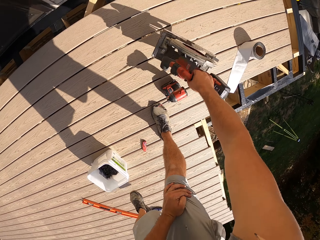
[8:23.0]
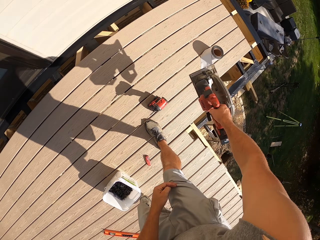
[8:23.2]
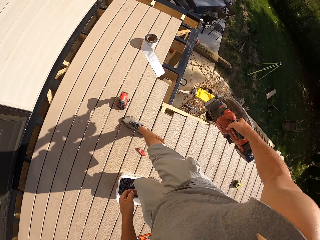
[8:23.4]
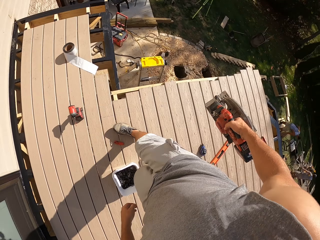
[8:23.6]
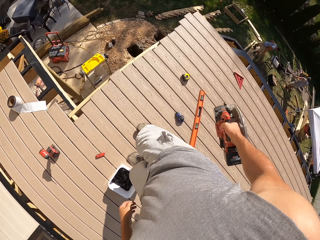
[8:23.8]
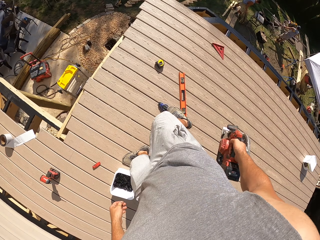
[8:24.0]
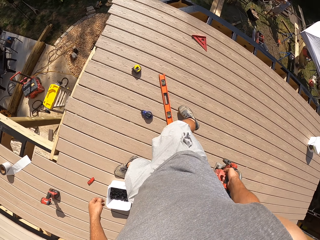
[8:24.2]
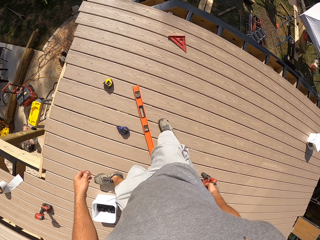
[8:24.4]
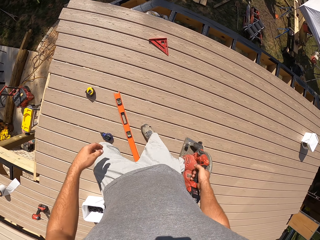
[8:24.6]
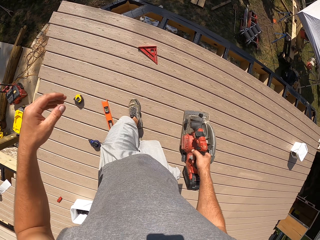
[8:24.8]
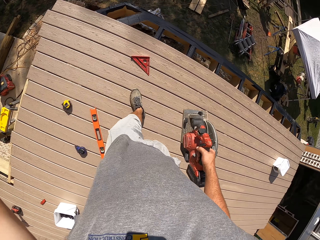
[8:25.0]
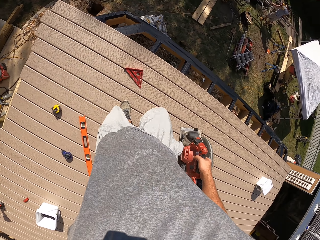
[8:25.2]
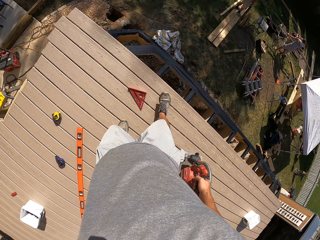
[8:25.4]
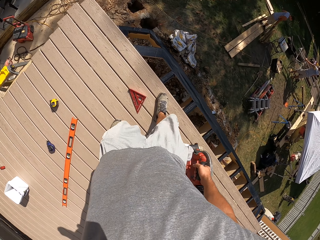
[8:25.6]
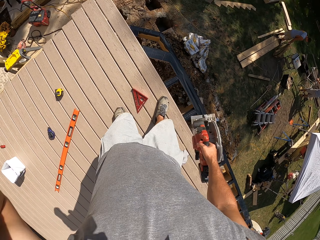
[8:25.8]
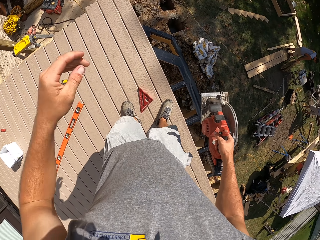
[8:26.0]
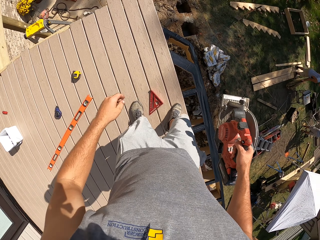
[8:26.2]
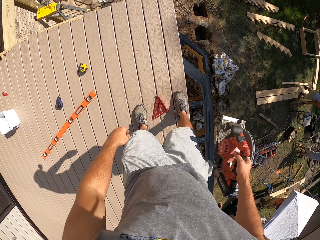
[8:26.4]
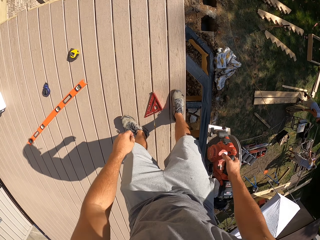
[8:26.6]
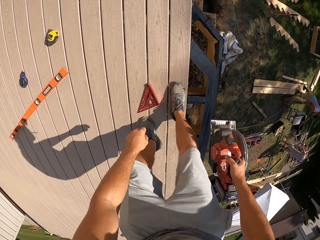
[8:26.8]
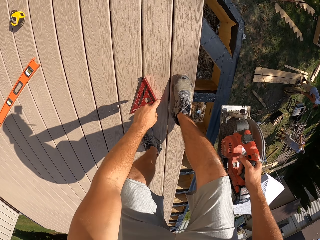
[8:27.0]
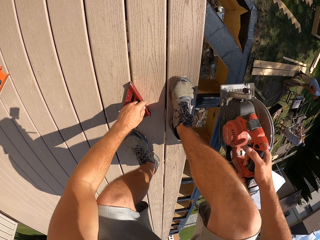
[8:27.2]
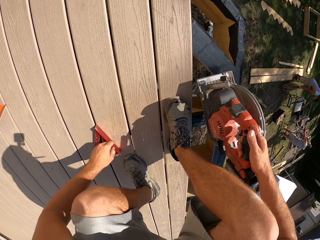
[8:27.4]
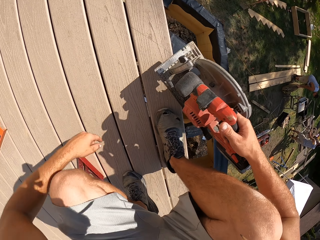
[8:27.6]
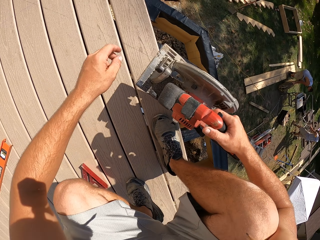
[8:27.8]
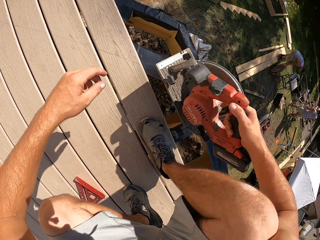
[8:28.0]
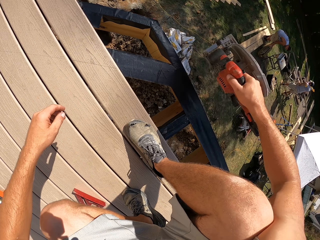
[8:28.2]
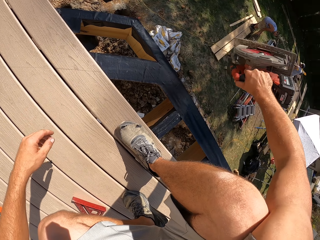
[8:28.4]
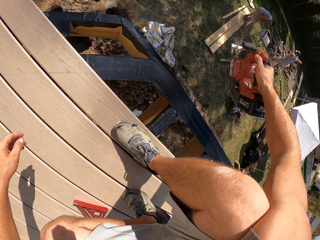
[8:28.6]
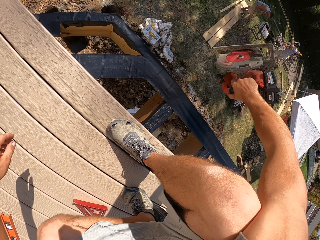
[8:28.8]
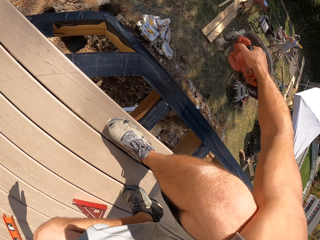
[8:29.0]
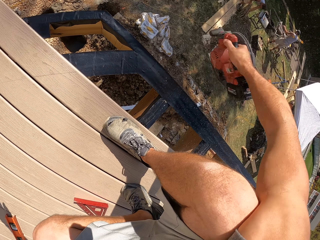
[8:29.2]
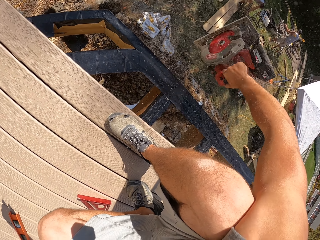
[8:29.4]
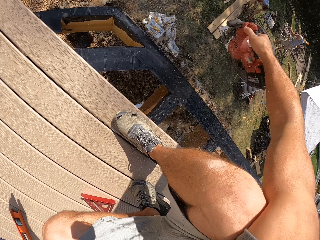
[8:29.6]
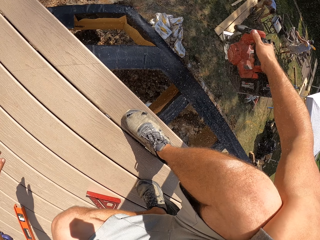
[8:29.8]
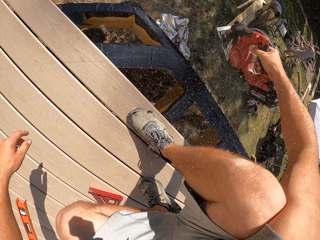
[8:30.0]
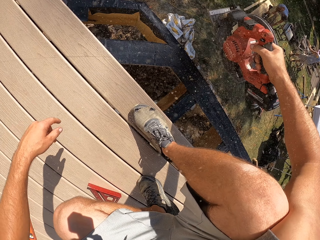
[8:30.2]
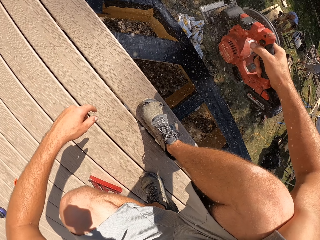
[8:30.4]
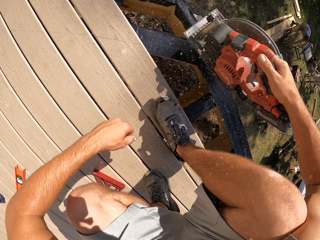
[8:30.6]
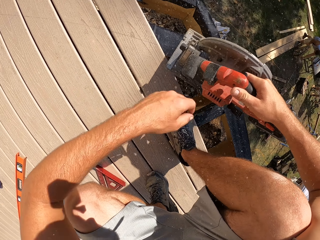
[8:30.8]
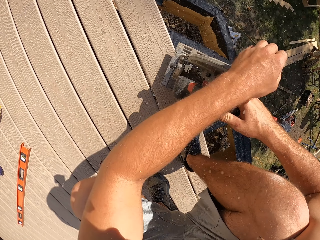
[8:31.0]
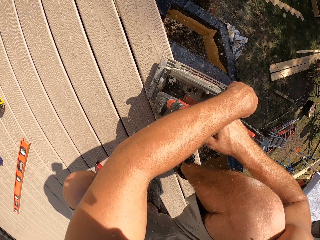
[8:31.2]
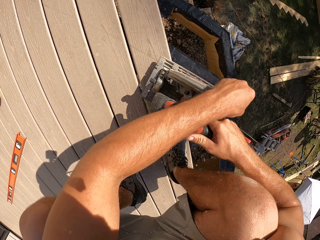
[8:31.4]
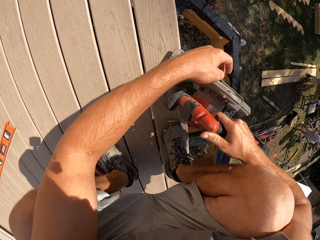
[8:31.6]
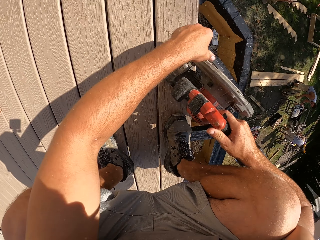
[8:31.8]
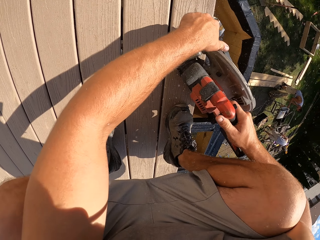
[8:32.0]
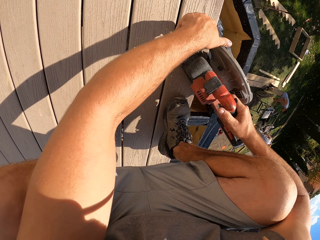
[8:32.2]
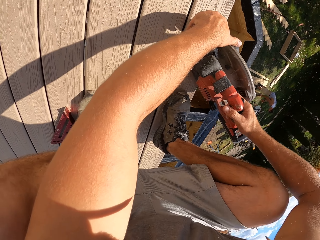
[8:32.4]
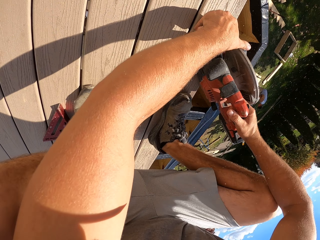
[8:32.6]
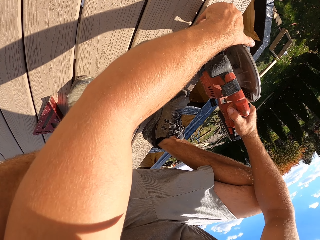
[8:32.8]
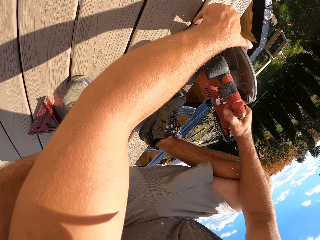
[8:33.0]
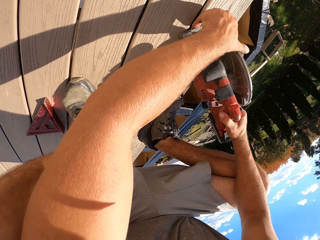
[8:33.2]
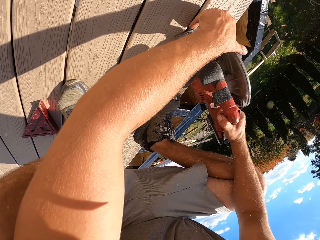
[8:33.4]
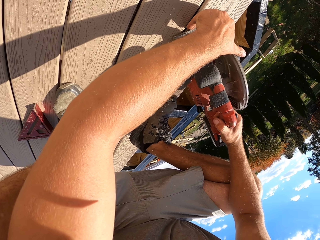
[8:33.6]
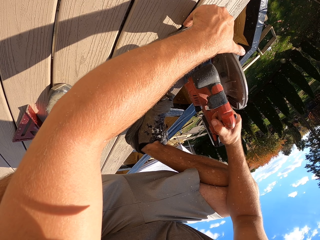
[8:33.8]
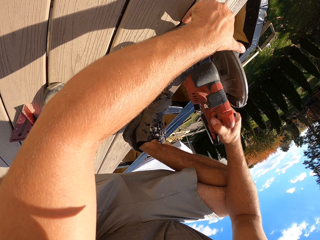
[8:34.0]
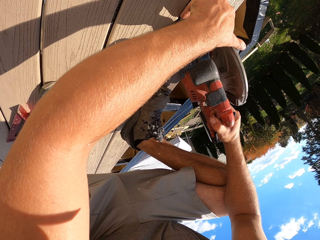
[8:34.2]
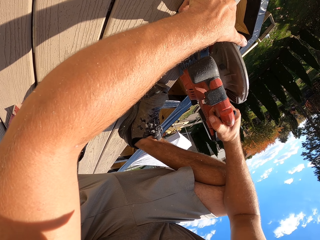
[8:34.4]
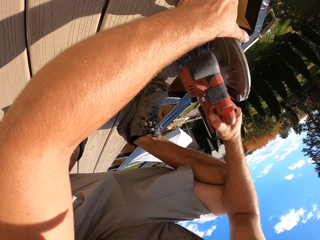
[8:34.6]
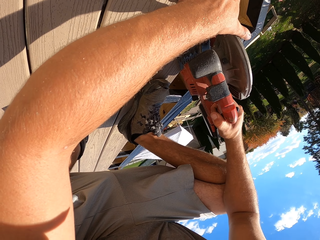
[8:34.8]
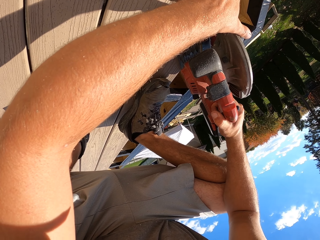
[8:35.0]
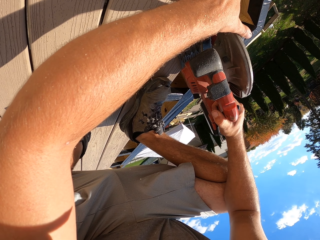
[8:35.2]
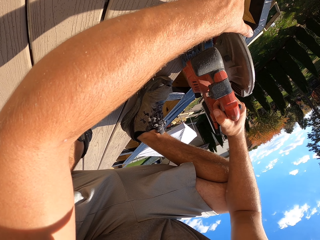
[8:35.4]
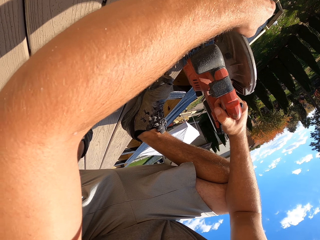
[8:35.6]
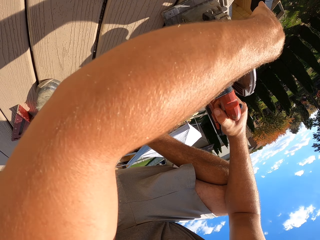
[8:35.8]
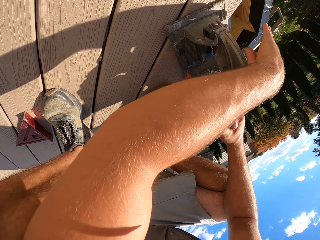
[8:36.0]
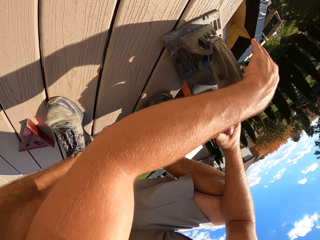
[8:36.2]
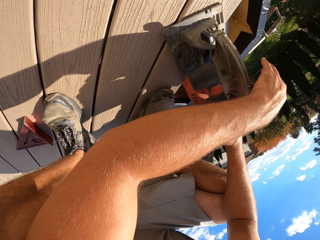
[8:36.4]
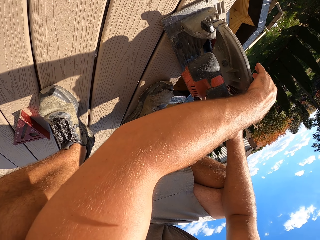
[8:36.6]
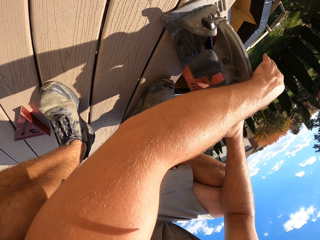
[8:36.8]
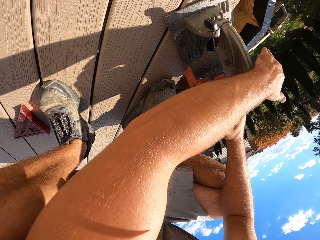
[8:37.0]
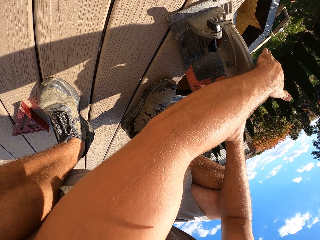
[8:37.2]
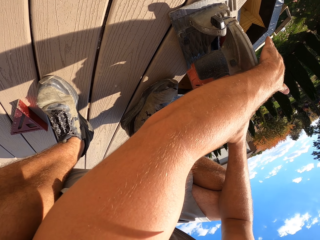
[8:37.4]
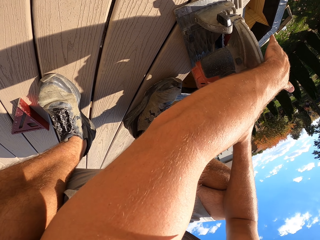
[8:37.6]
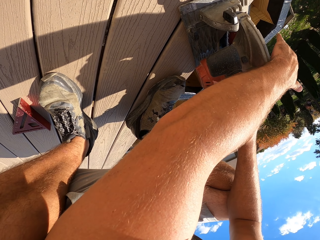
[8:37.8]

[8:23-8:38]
The camera wearer picks up a saw machine. They carry the saw machine. They push away the triangle ruler. They shake off dust particles. They pour dust from something. They cut a piece of wood.

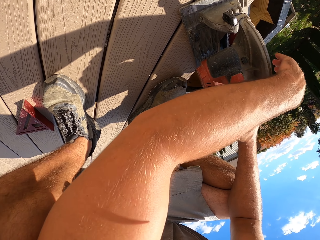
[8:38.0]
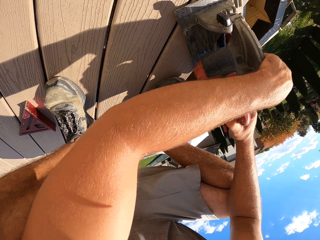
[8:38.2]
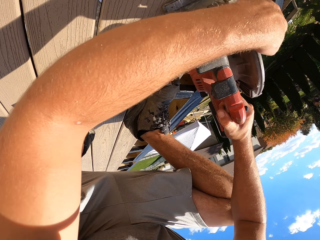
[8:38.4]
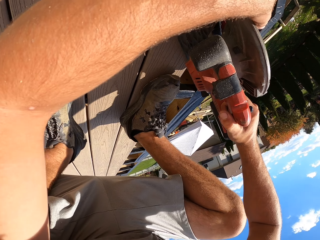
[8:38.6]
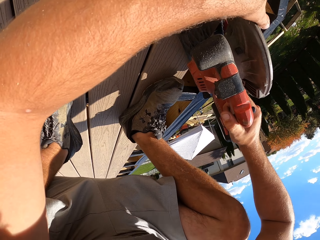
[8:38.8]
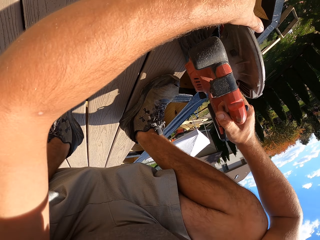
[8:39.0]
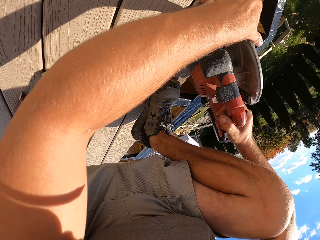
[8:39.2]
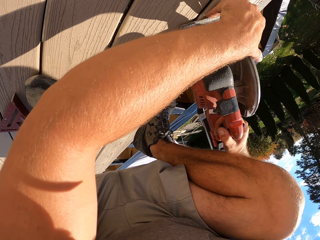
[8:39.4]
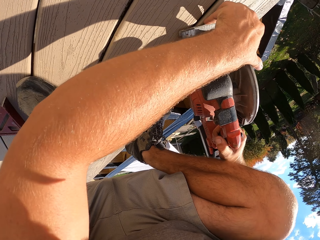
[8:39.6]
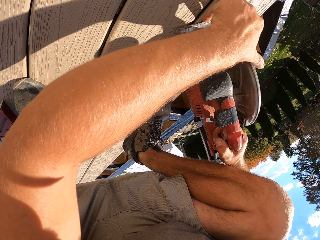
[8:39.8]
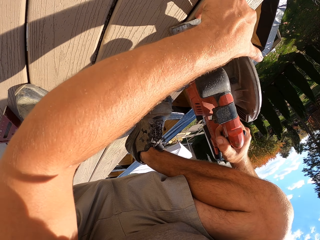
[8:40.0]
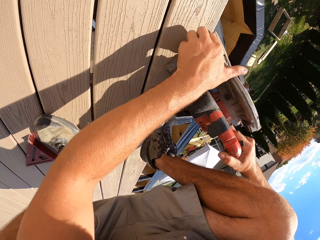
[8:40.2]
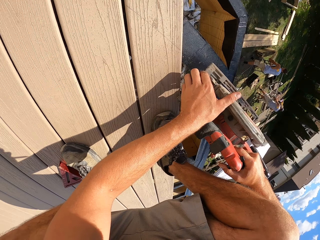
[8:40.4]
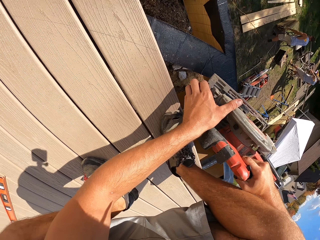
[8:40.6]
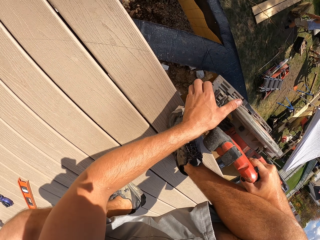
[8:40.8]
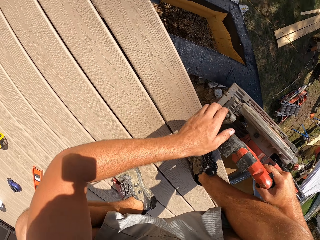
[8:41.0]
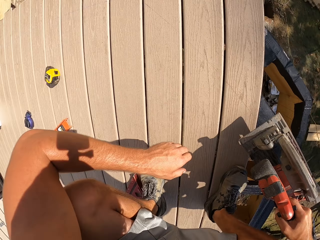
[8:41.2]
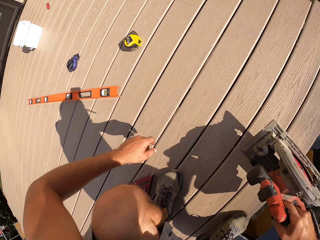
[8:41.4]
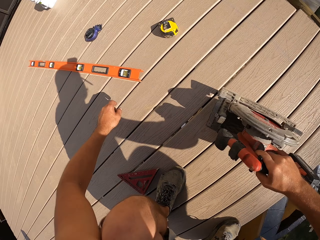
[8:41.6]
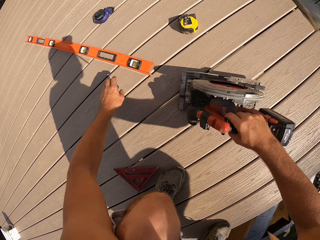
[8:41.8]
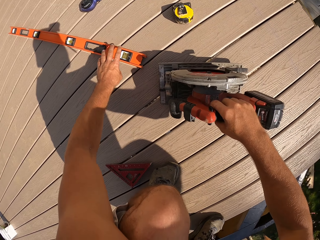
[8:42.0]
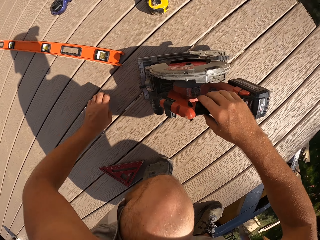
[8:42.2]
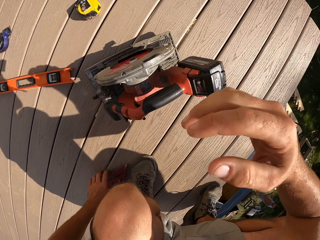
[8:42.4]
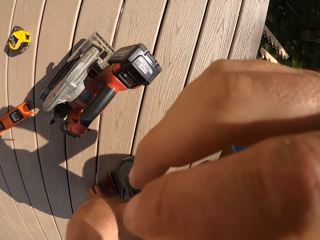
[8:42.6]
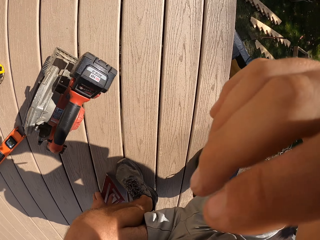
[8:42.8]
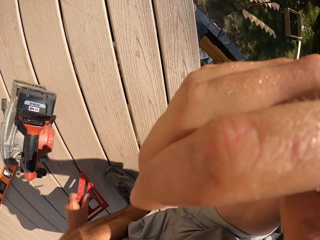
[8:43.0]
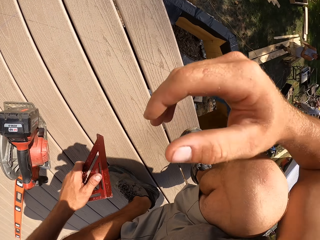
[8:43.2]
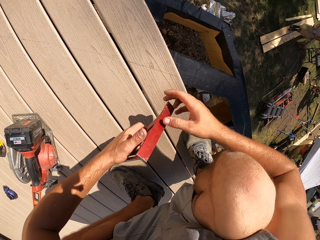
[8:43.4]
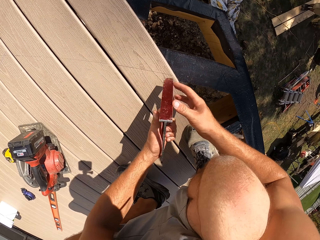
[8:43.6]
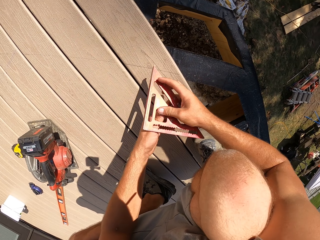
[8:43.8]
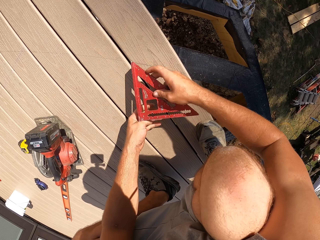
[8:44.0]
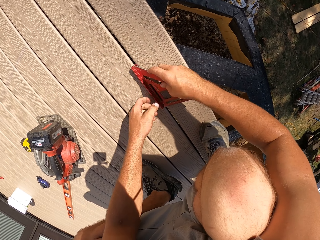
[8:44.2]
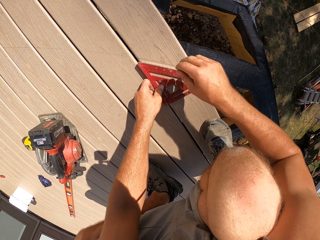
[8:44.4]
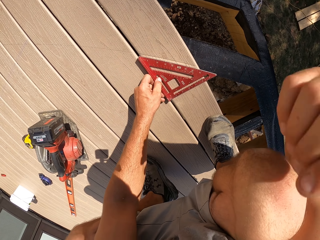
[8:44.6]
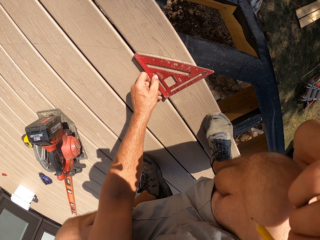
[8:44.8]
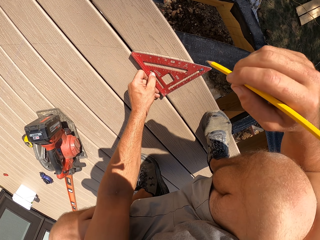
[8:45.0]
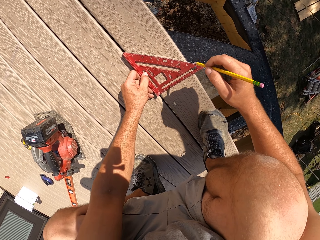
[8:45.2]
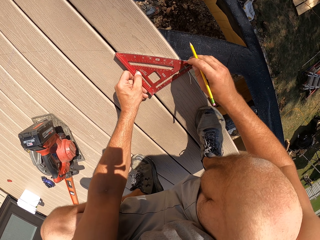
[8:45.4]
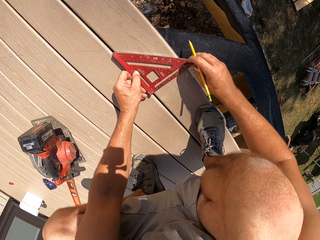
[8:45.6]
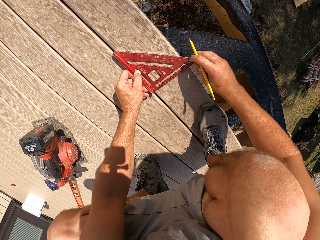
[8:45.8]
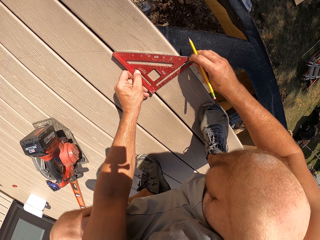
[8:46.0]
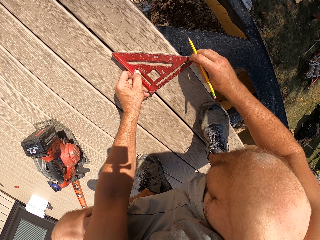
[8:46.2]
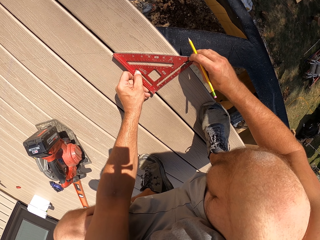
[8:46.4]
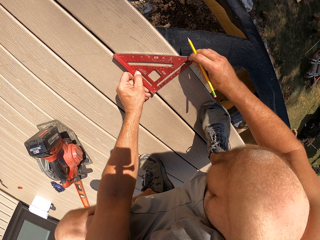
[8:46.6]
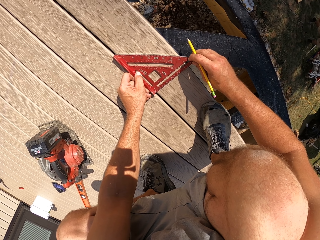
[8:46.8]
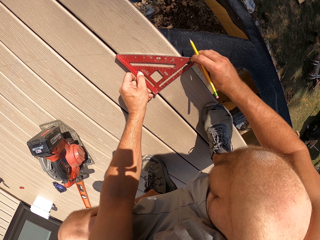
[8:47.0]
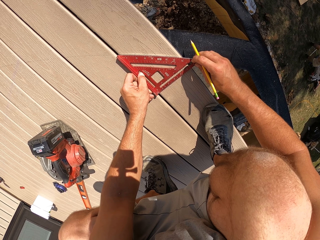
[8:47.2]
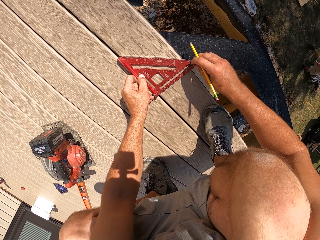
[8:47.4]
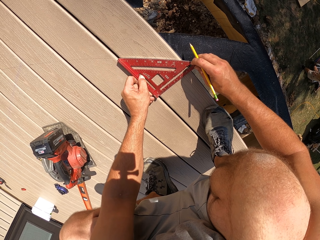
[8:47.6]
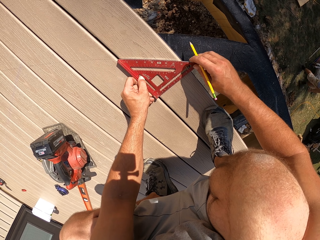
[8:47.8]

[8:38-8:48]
The camera wearer puts down the saw machine. They pick up the triangle ruler. They measure the size required. They pick up a pencil.
